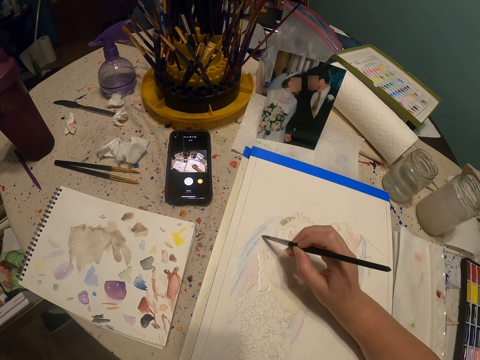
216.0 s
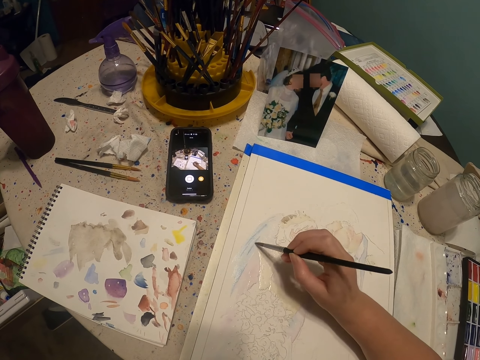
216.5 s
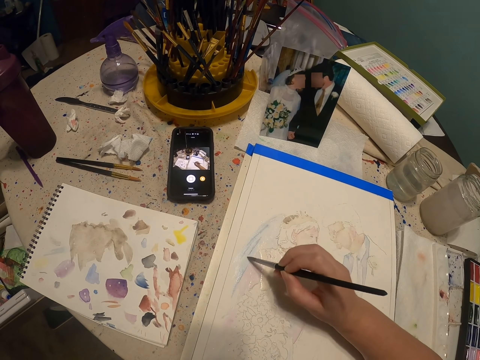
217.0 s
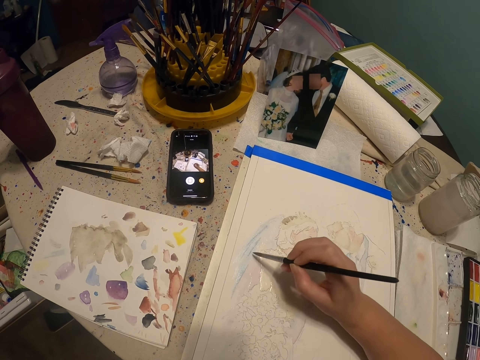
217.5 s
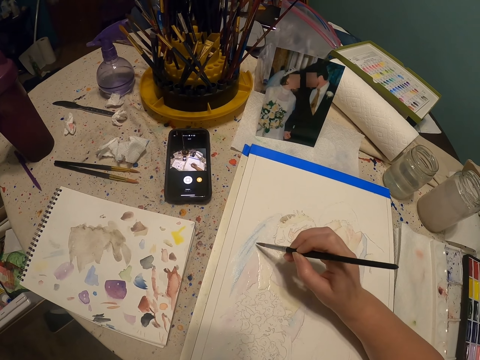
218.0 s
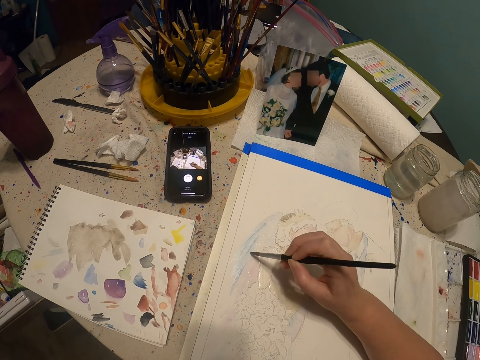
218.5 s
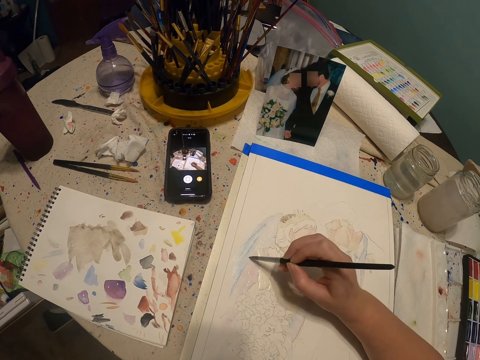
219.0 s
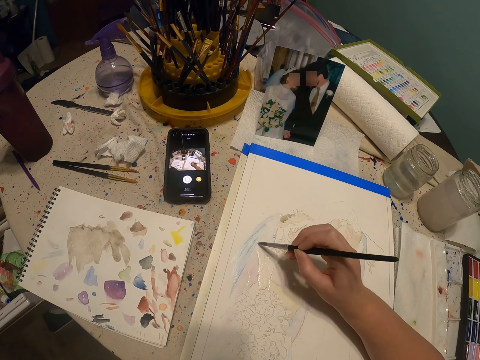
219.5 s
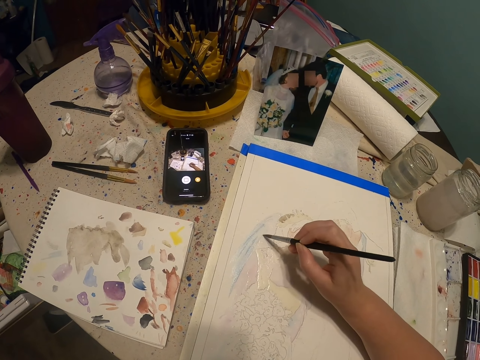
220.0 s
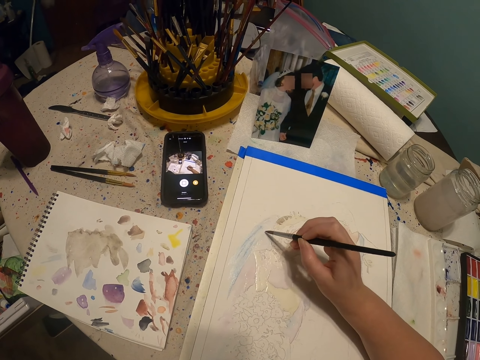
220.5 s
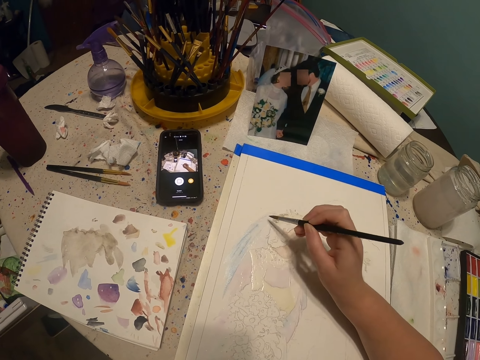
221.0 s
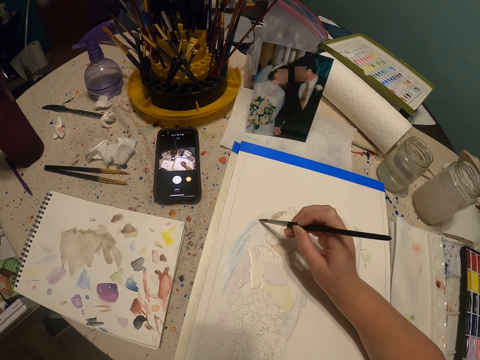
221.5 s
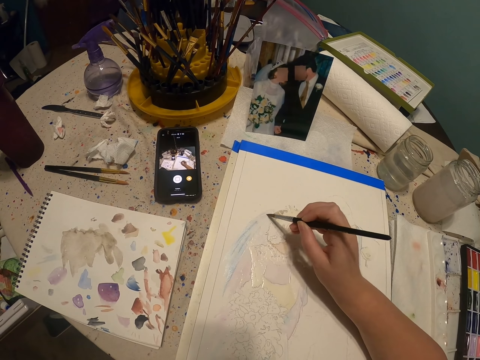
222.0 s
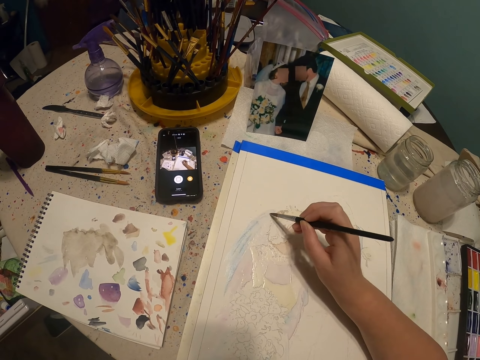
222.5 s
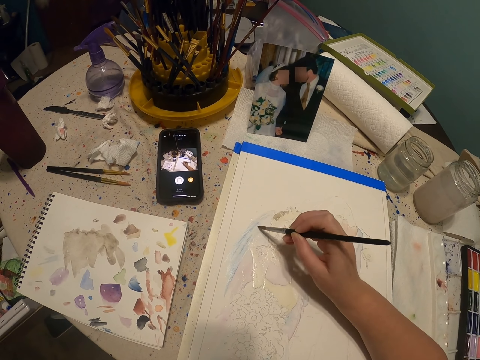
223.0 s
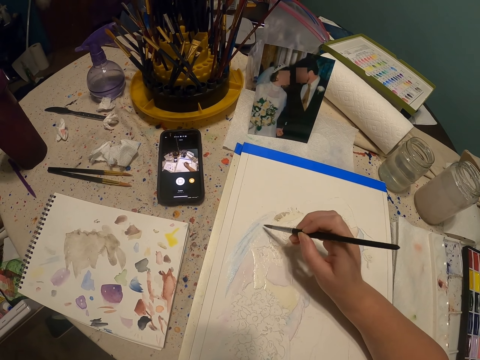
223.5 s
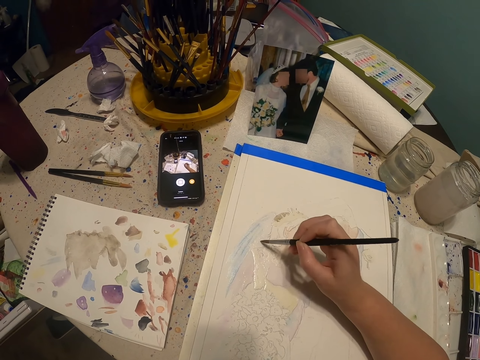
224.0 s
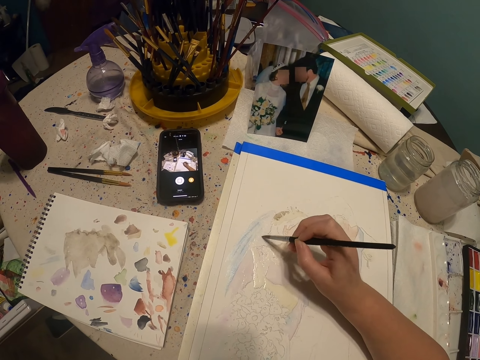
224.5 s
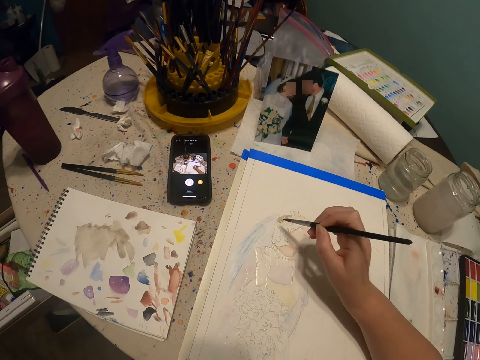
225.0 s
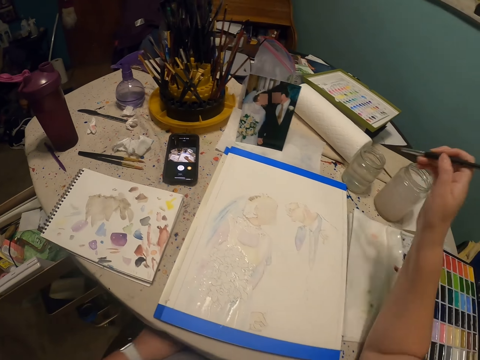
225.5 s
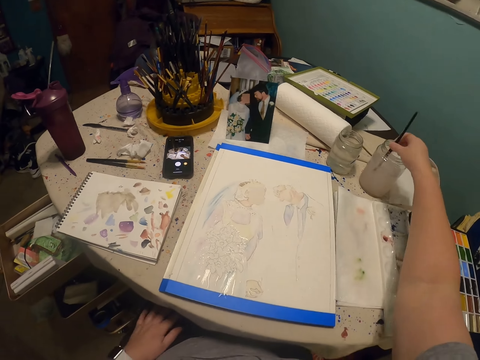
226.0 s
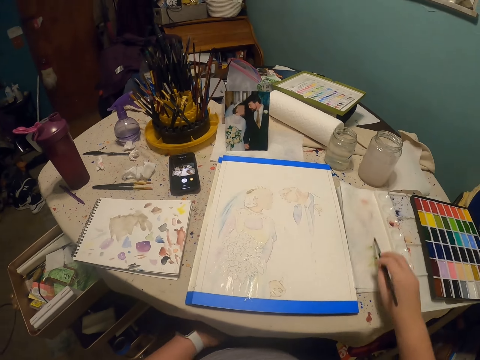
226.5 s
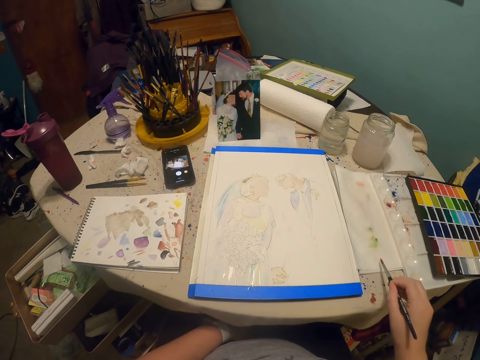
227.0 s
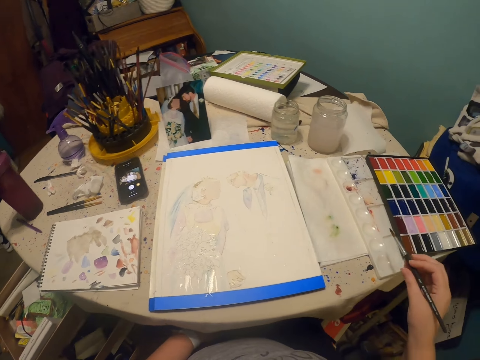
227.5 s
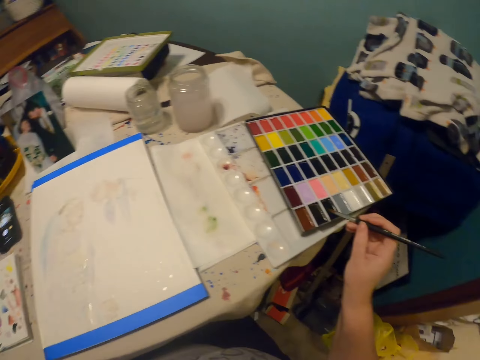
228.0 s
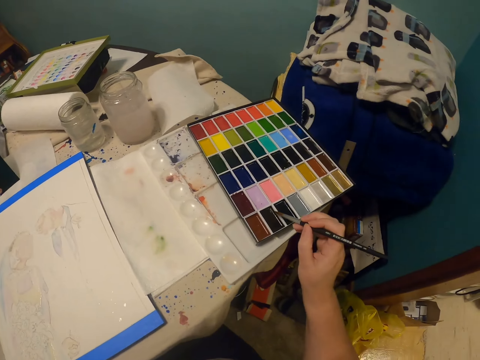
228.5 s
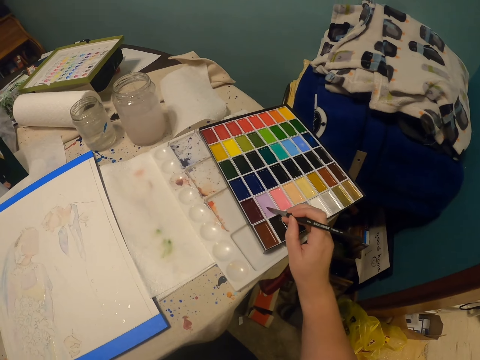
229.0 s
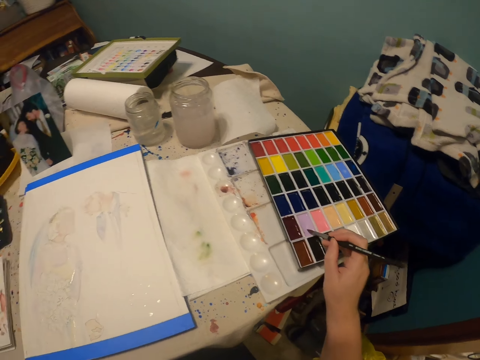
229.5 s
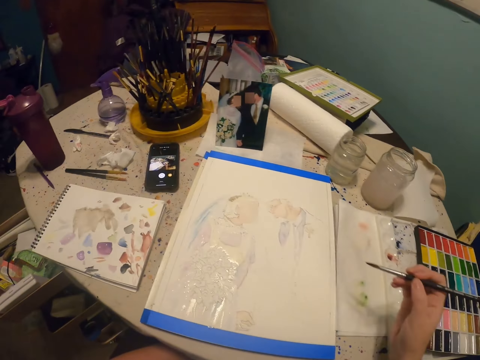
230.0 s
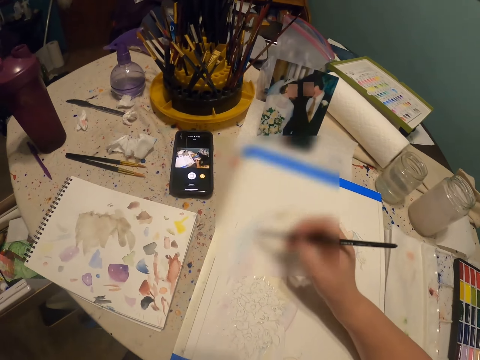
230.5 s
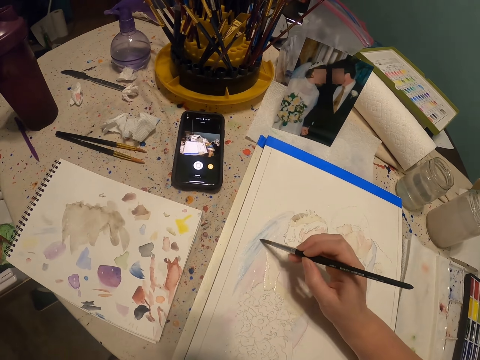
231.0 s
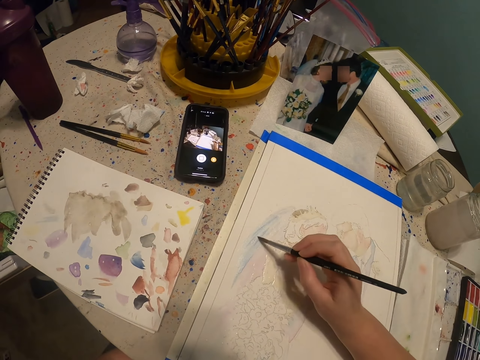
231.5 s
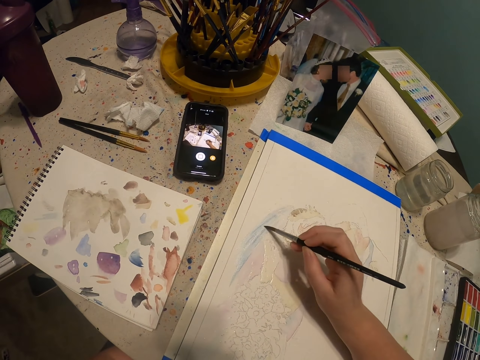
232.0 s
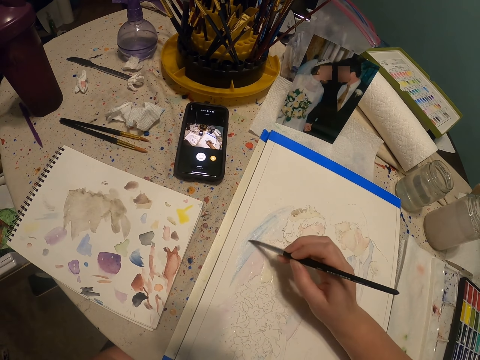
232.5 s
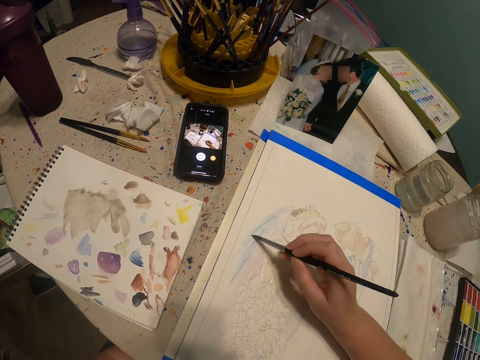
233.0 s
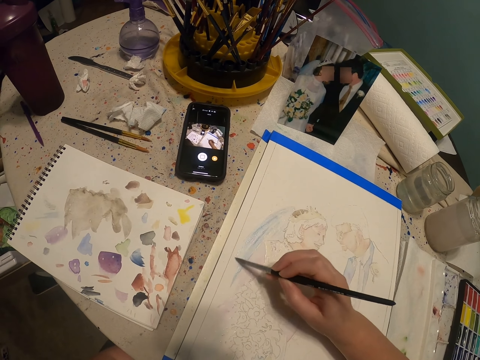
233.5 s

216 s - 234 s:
The camera wearer dips the paint brush in a glass of water or a bottle of paint. They put the paint brush in a paint palette. They rub the paint brush on the paint palette. They paint the art drawing with the paint brush.

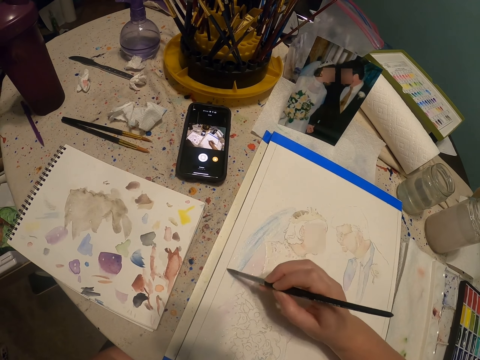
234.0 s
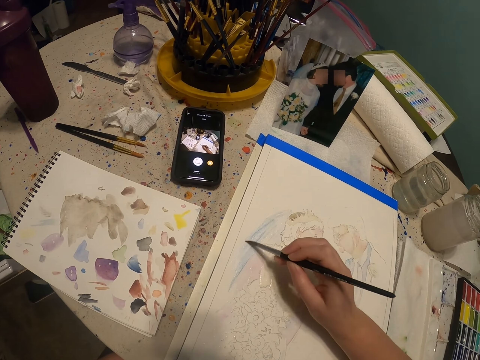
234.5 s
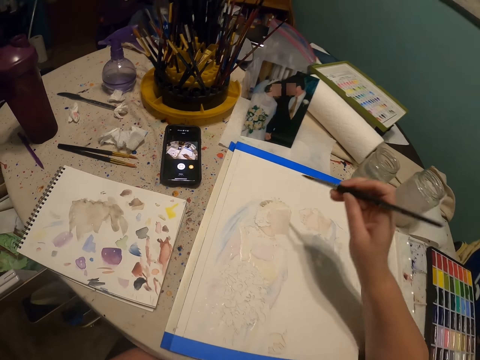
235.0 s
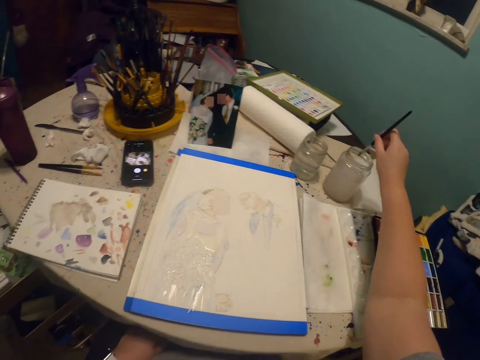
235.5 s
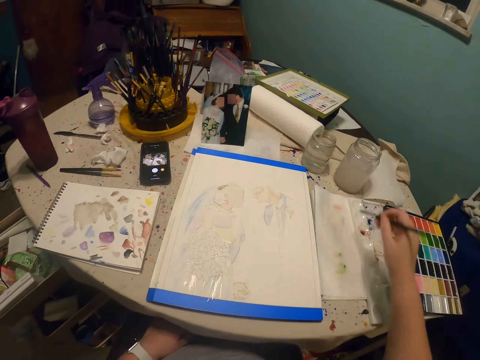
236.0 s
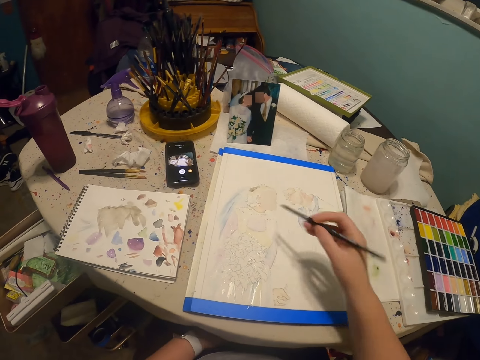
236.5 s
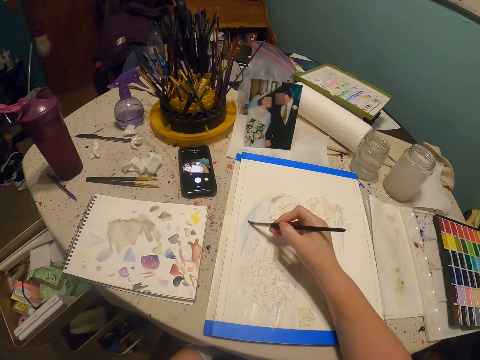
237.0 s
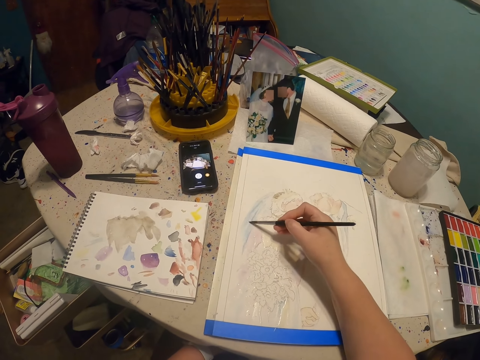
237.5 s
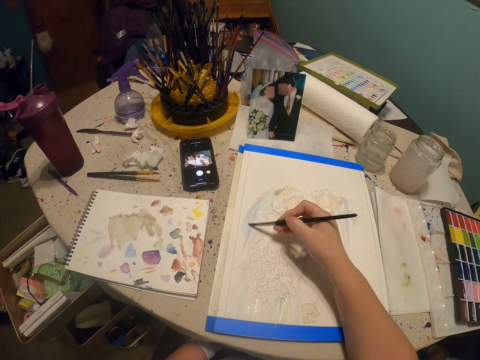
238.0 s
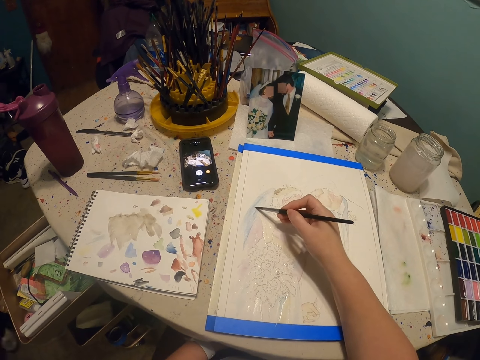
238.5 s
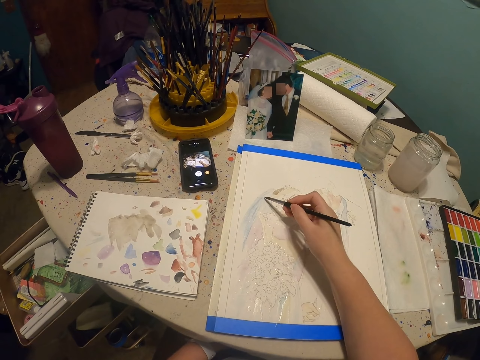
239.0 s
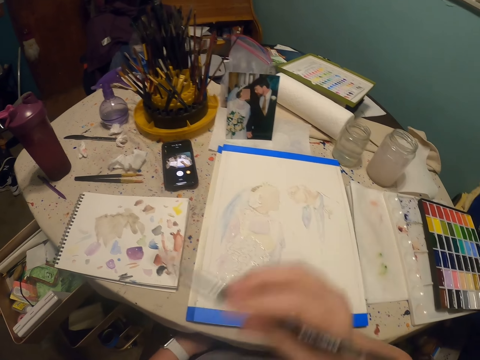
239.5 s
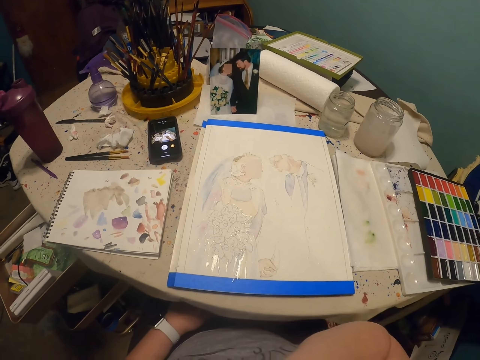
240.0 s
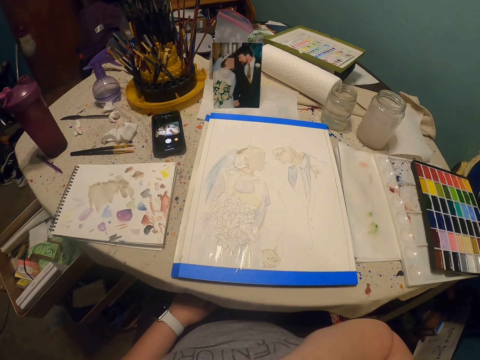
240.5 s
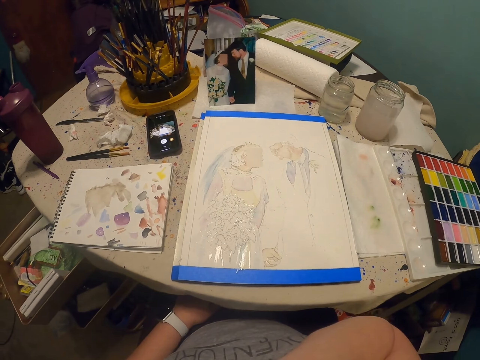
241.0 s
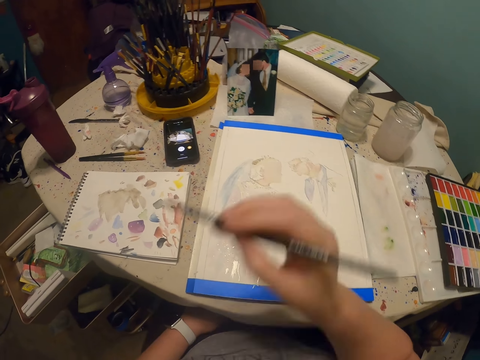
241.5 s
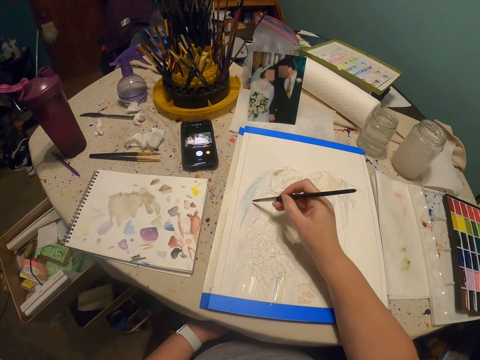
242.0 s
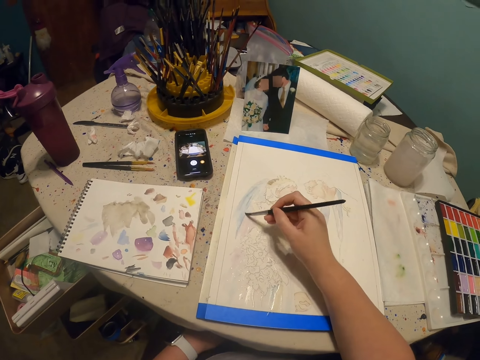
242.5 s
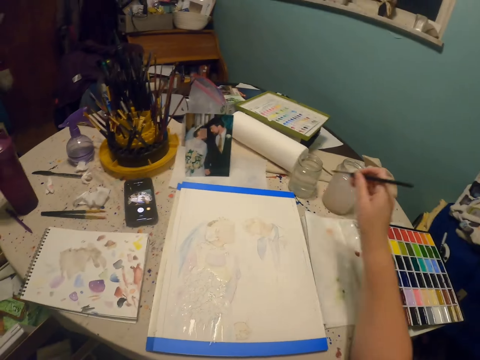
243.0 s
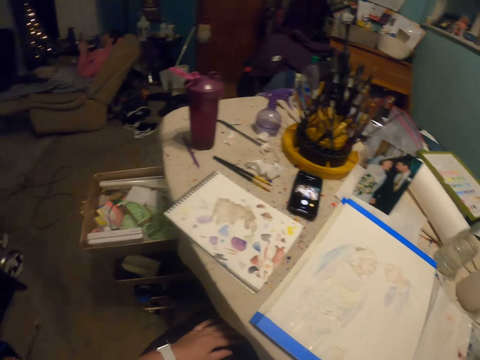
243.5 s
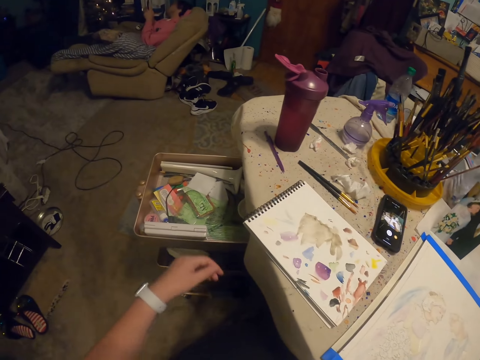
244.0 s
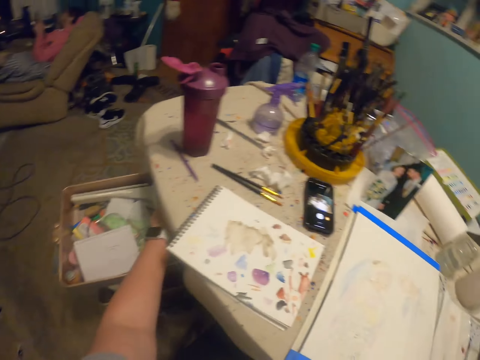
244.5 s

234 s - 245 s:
The camera wearer dips the paint brush in a glass of water or a bottle of paint. They paint the art drawing with the paint brush. They dip the paint brush in the bottle of paint.
